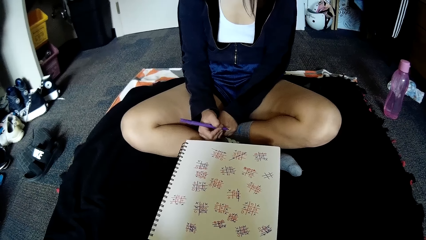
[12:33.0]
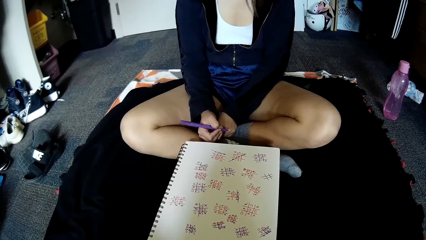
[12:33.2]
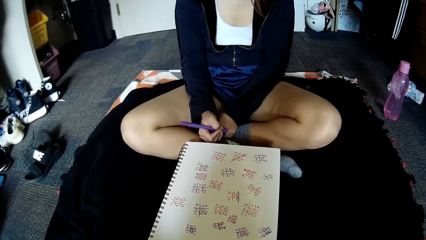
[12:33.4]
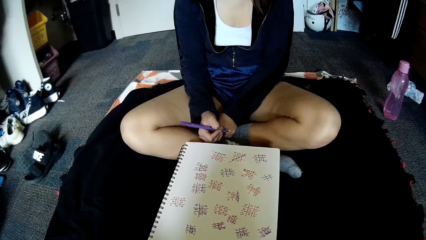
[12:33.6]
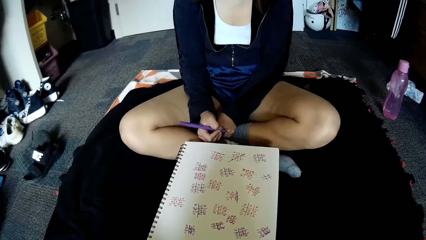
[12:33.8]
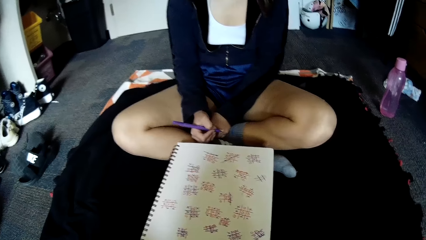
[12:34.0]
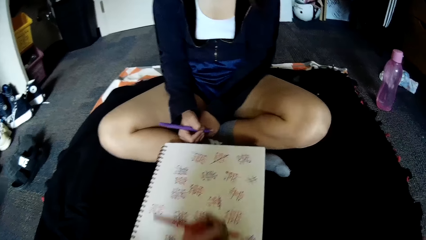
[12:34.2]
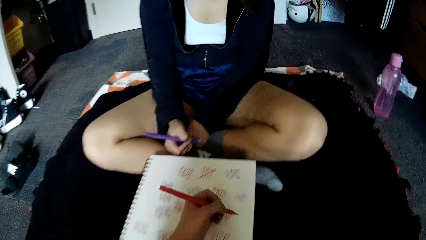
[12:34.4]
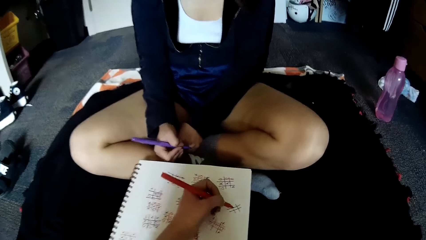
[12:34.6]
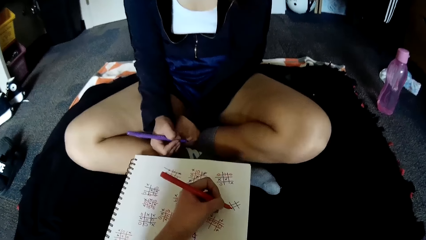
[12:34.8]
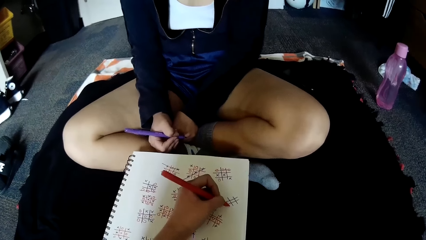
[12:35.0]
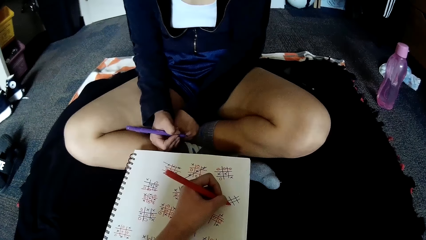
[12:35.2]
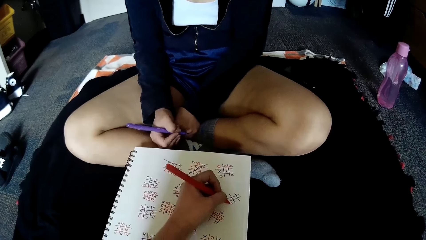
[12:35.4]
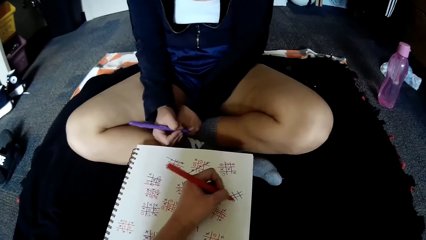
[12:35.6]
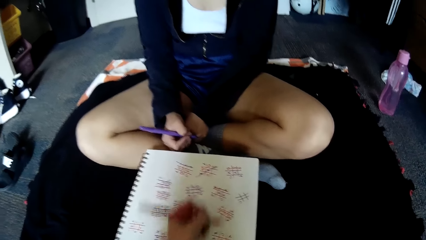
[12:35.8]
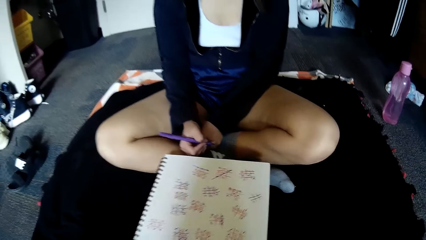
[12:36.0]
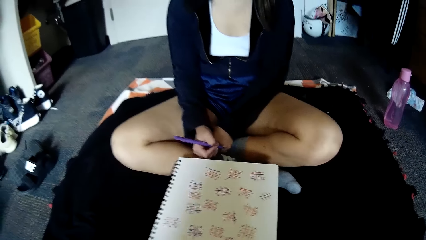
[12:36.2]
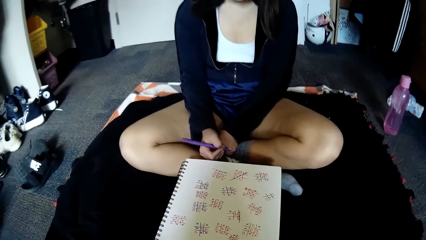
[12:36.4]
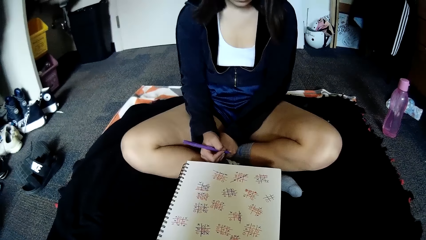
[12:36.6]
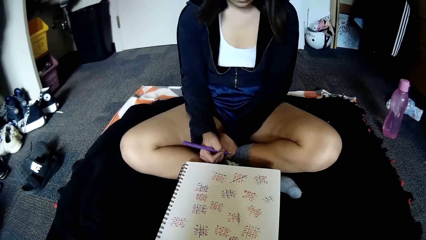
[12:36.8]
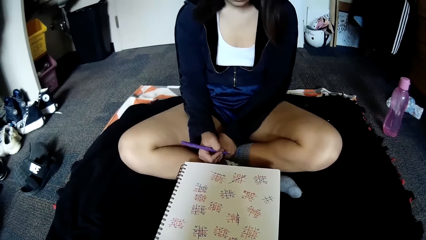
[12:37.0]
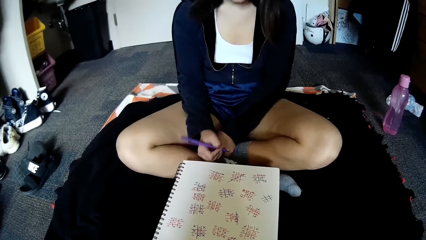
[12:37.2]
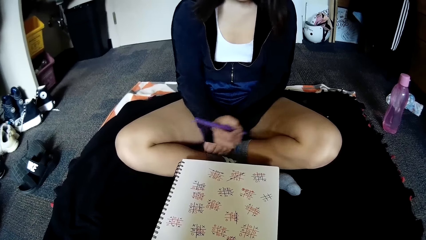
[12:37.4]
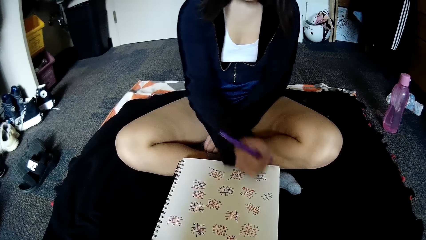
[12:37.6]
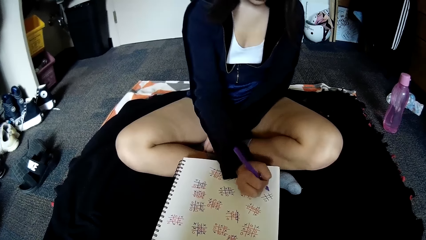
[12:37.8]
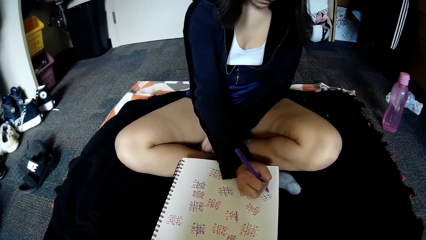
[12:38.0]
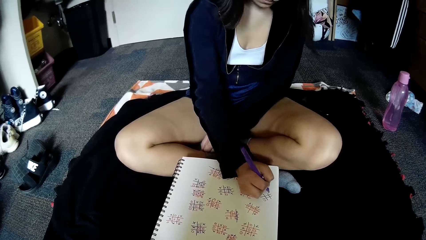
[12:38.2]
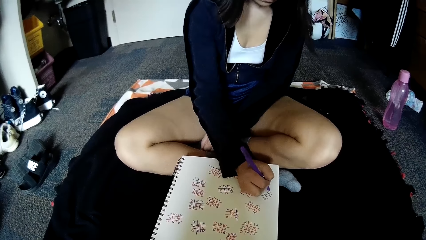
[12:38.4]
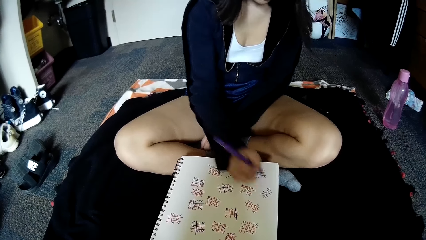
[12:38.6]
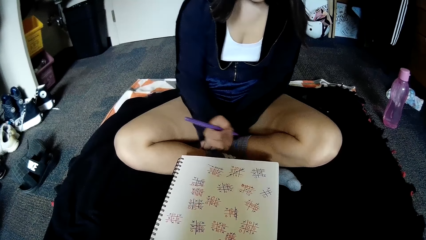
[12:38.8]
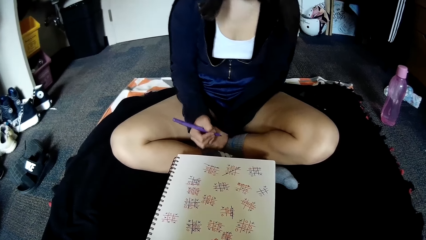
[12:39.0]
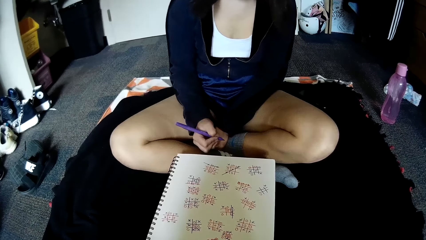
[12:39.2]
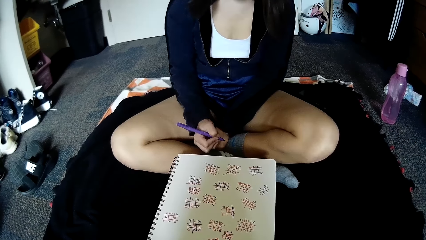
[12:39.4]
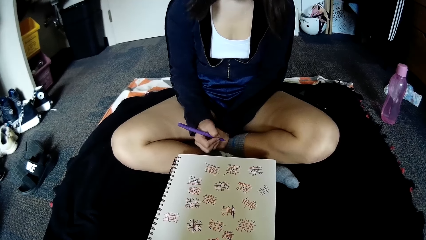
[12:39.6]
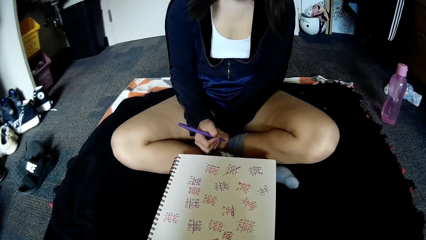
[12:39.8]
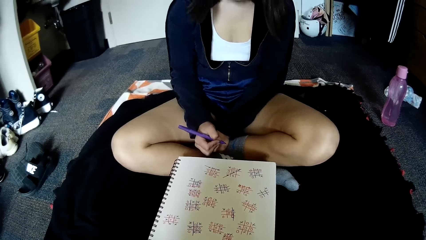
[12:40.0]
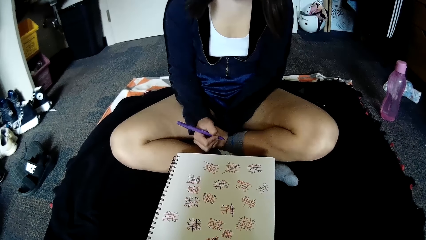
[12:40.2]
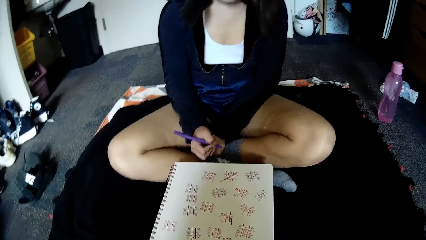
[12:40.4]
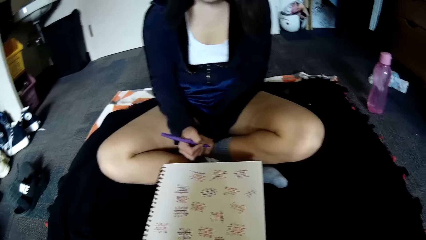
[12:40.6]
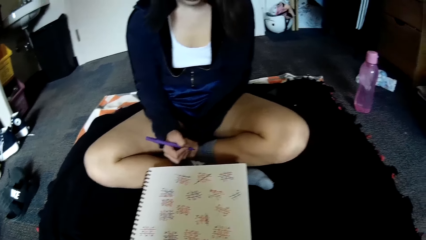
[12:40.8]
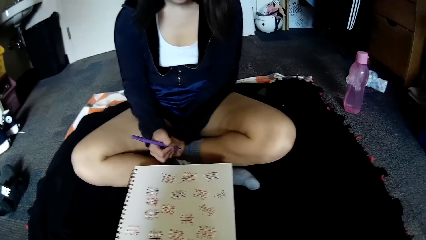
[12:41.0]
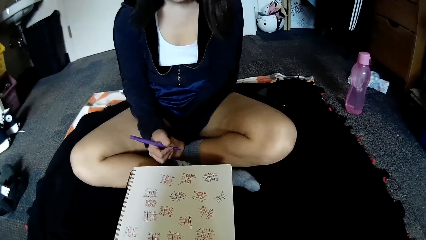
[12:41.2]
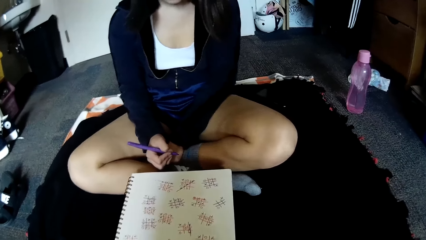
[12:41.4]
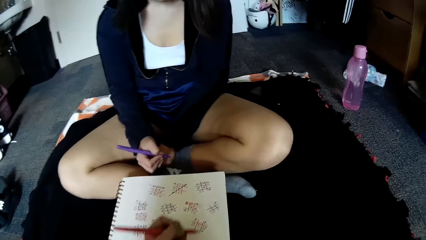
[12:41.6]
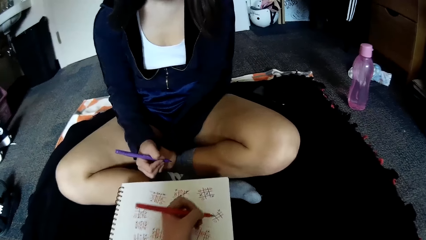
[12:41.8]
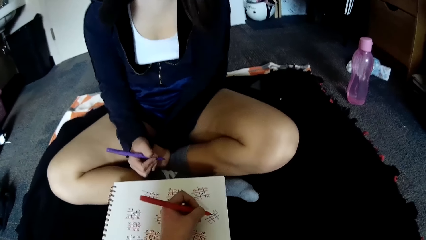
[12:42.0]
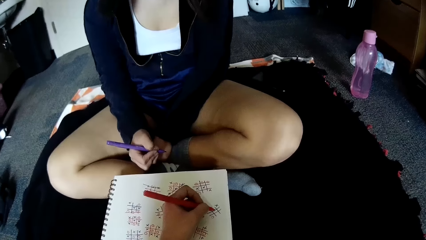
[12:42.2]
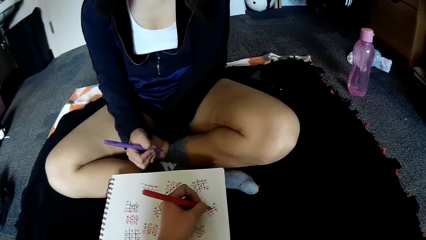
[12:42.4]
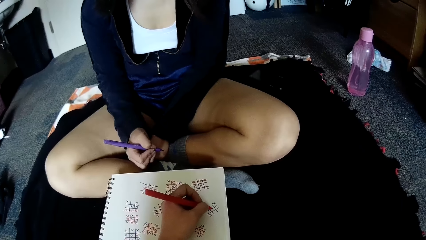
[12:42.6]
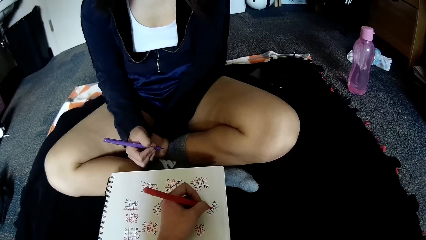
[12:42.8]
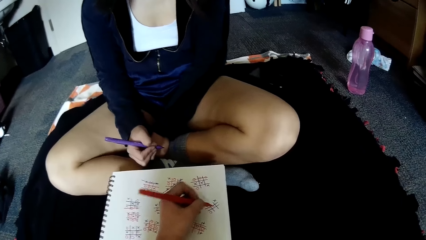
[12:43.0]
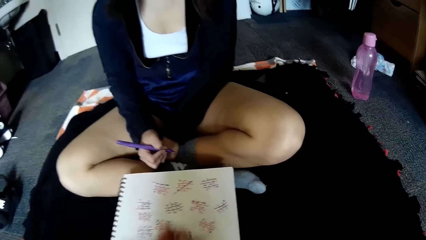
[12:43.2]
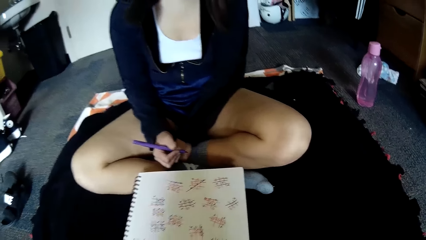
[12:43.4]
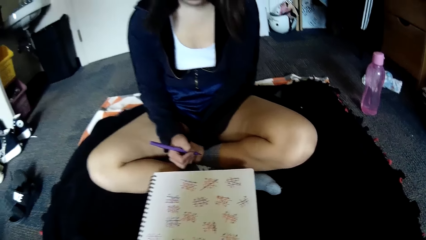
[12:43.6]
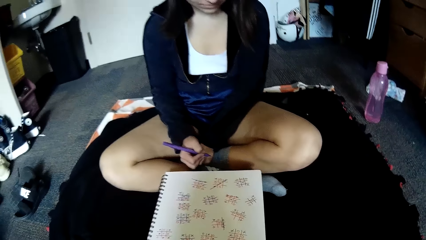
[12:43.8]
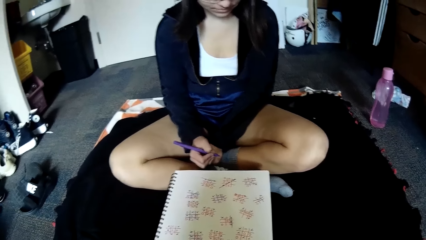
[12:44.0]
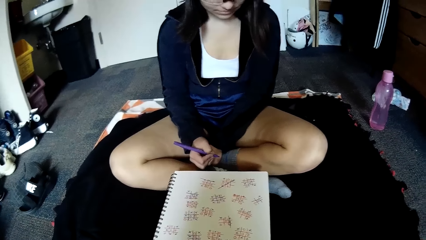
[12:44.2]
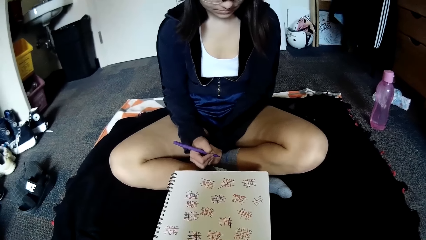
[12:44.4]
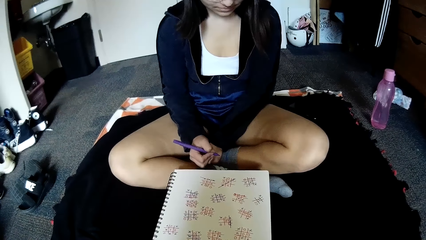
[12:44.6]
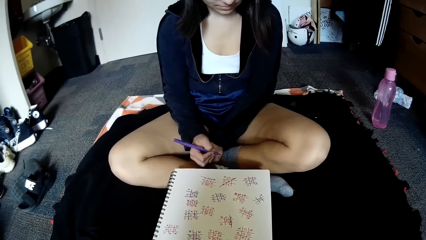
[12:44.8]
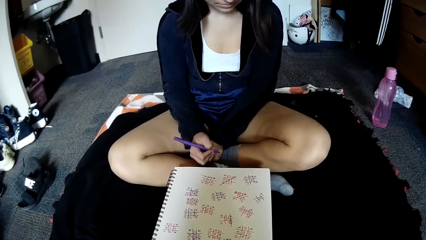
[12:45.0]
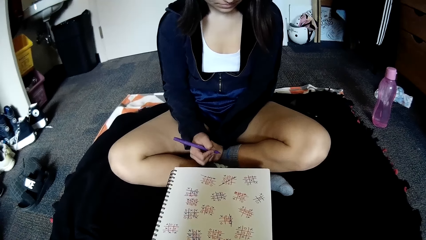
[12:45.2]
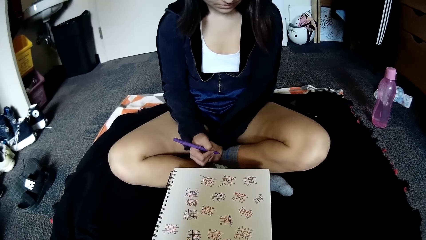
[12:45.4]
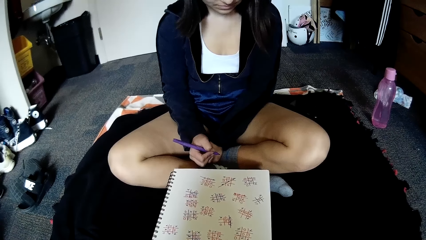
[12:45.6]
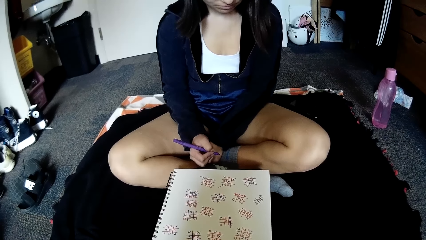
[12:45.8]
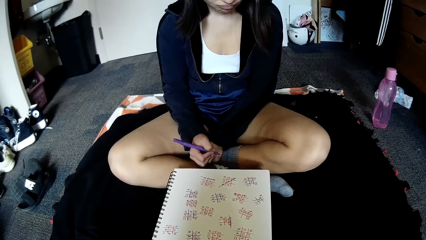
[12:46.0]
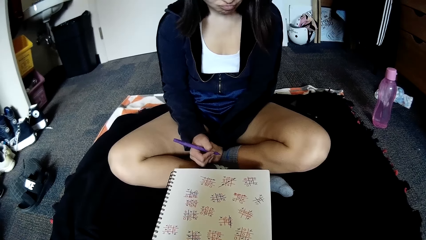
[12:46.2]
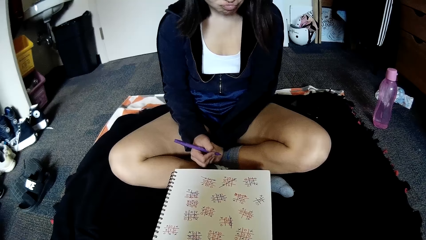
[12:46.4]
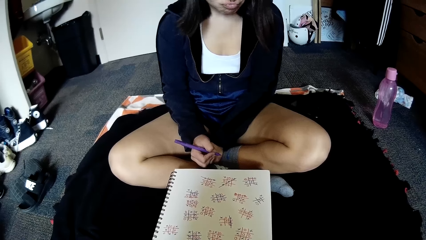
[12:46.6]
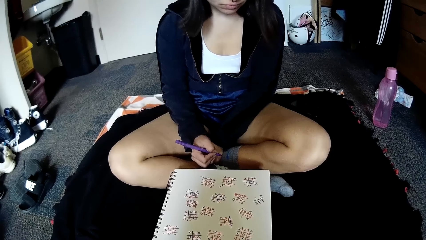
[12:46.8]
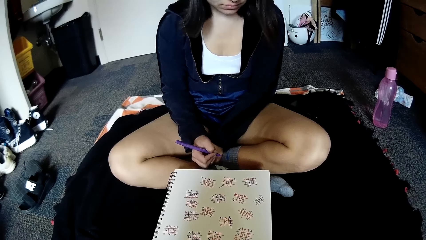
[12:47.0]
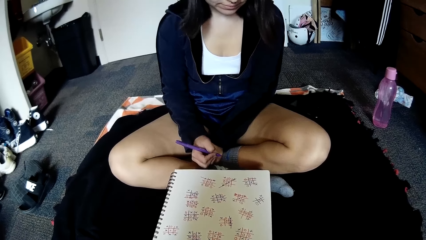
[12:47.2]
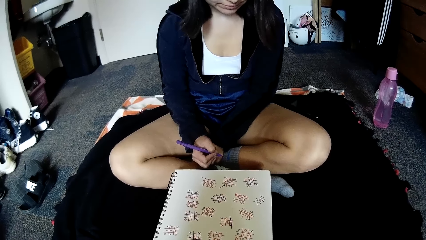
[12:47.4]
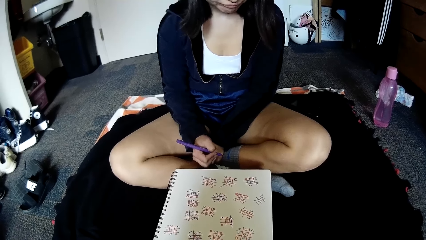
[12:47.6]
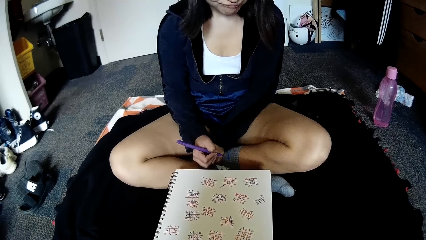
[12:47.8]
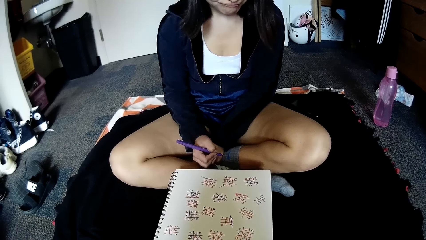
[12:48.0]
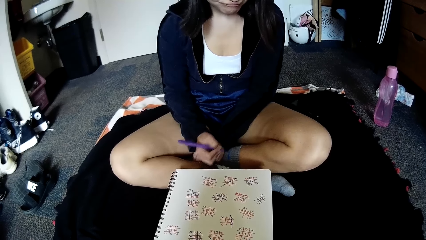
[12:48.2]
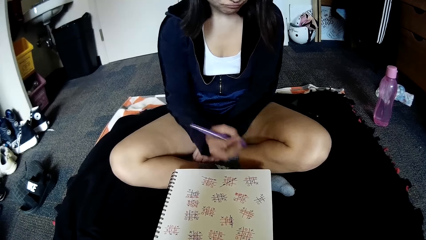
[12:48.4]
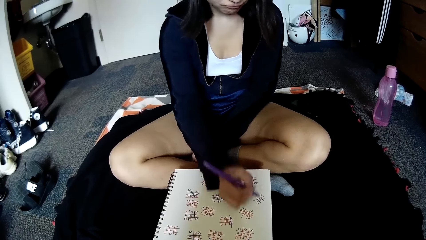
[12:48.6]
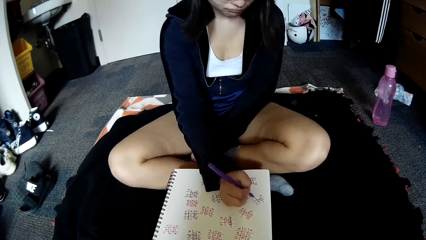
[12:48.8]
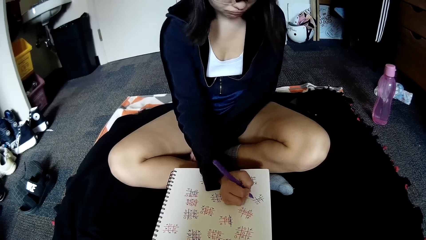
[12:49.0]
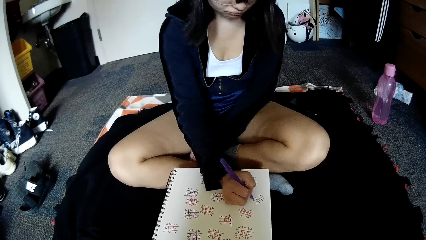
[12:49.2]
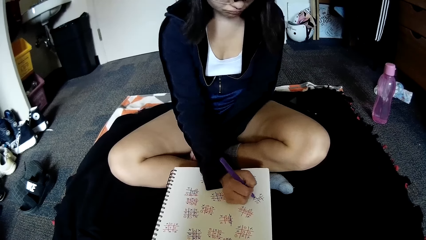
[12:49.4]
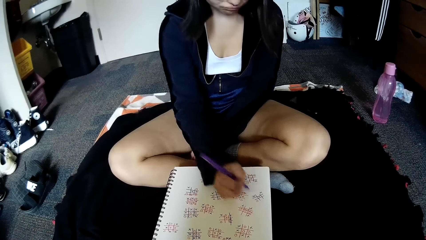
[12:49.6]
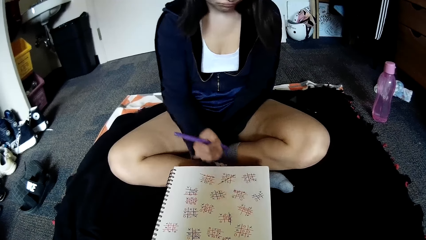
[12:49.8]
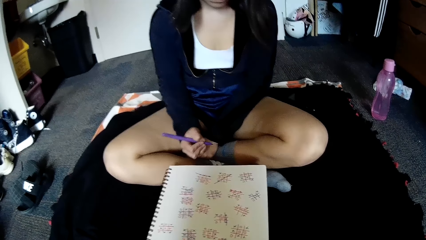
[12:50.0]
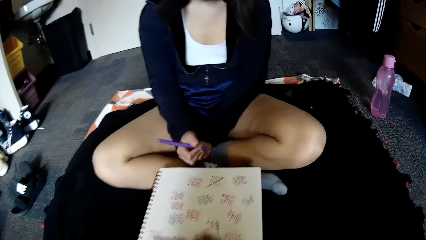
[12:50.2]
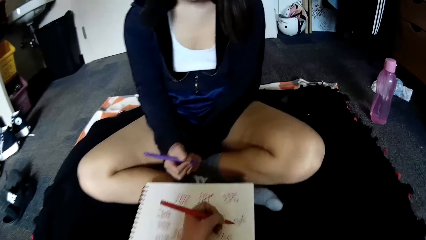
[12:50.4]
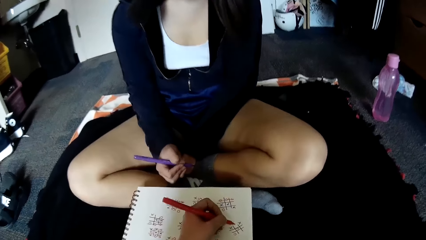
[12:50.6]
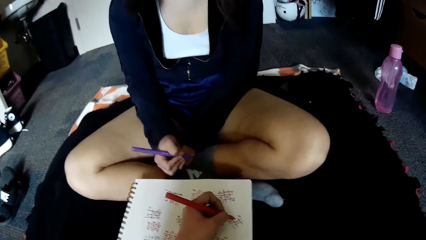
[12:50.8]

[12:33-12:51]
The camera wearer writes on the book. A woman writes on the book. The camera wearer writes on the book. The woman writes on the book.
